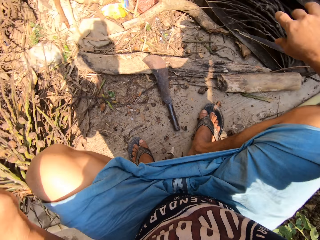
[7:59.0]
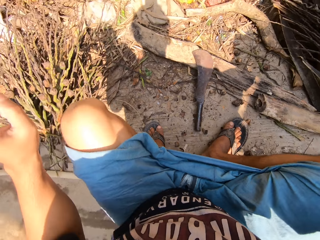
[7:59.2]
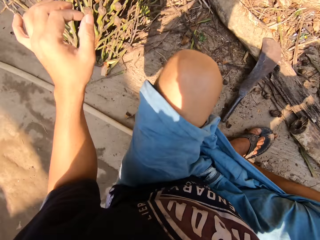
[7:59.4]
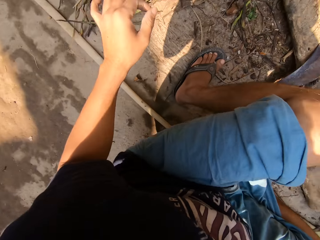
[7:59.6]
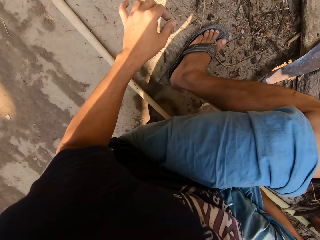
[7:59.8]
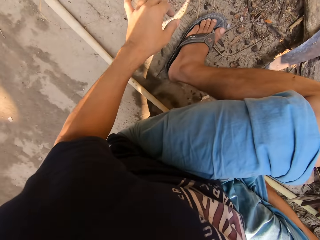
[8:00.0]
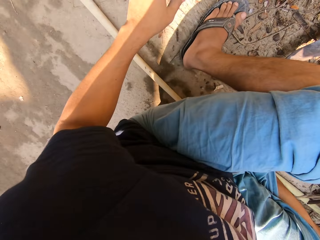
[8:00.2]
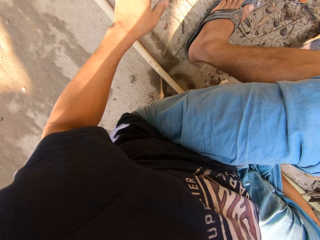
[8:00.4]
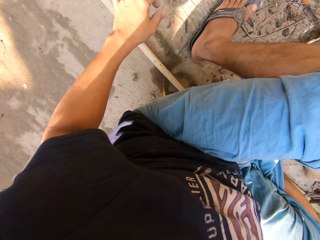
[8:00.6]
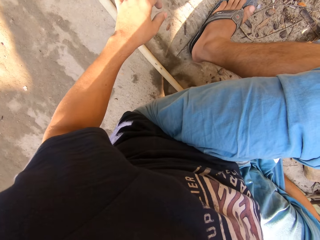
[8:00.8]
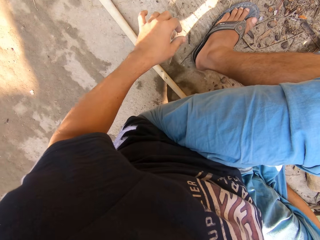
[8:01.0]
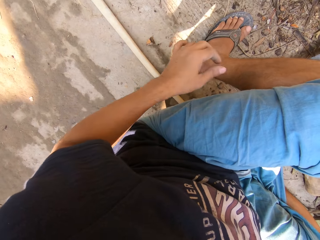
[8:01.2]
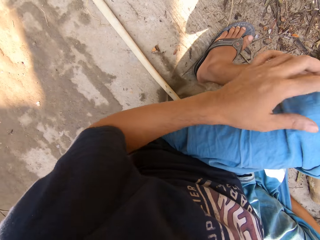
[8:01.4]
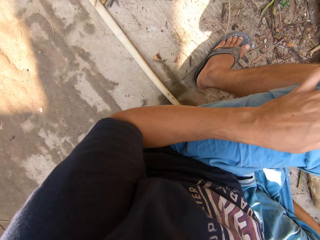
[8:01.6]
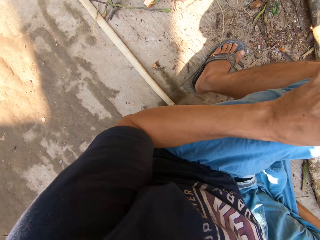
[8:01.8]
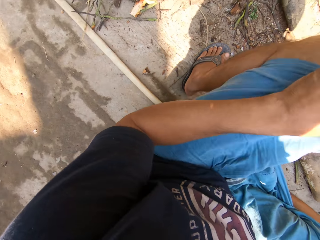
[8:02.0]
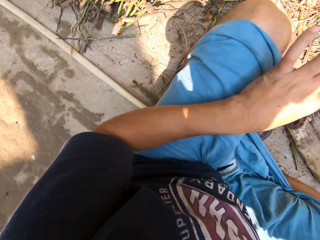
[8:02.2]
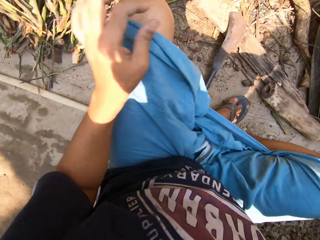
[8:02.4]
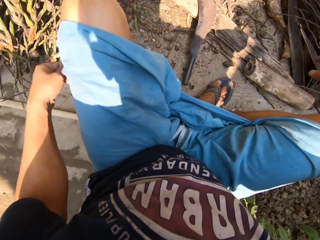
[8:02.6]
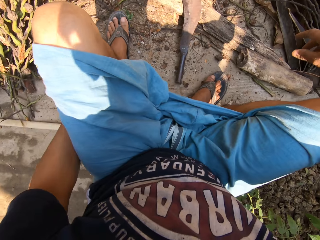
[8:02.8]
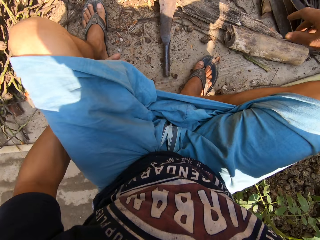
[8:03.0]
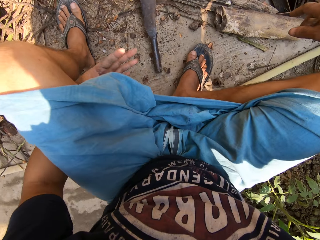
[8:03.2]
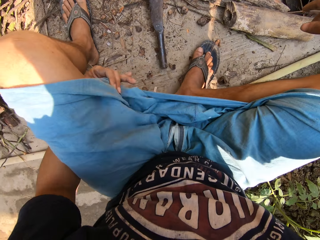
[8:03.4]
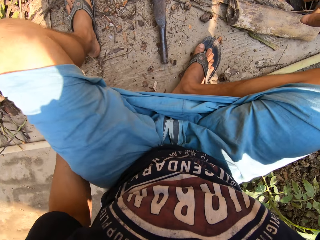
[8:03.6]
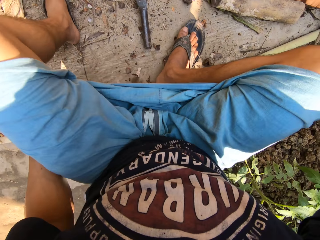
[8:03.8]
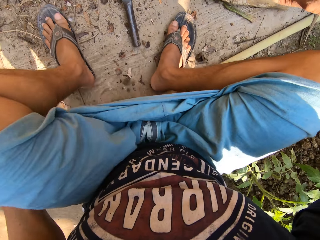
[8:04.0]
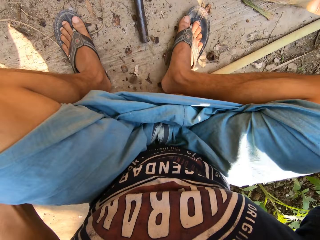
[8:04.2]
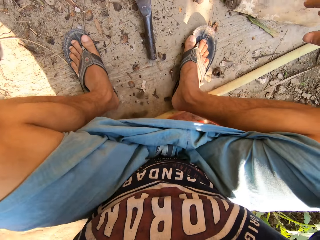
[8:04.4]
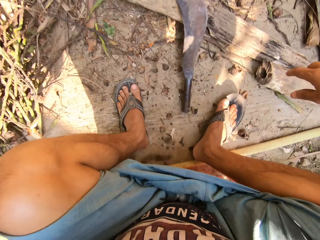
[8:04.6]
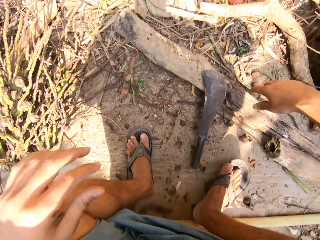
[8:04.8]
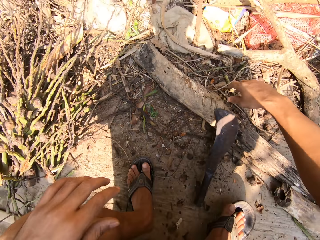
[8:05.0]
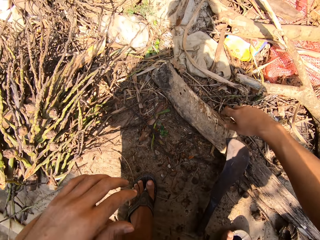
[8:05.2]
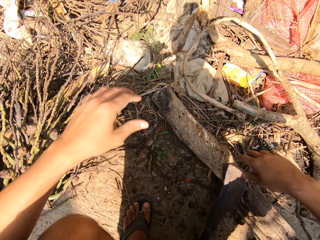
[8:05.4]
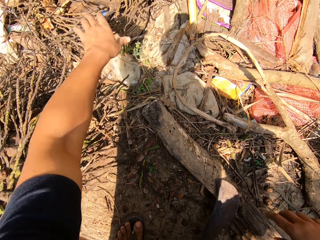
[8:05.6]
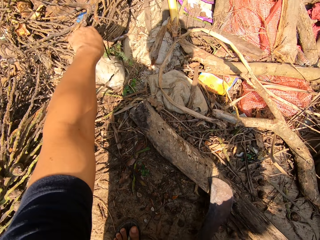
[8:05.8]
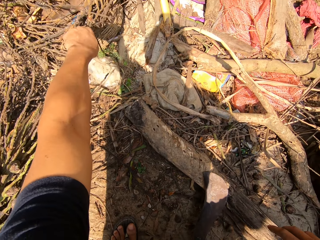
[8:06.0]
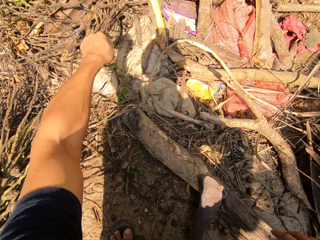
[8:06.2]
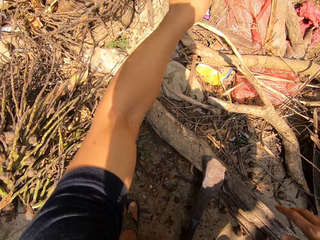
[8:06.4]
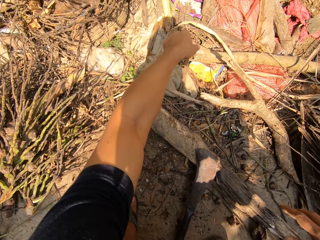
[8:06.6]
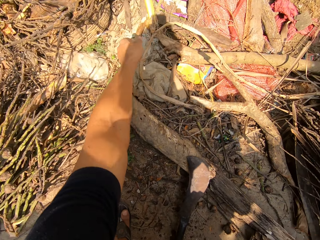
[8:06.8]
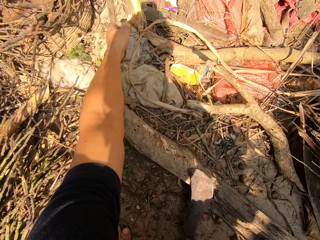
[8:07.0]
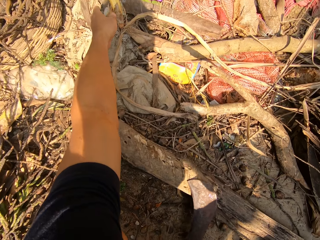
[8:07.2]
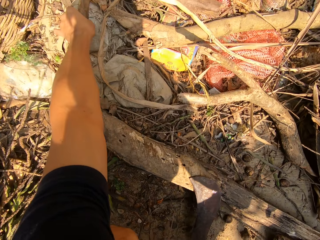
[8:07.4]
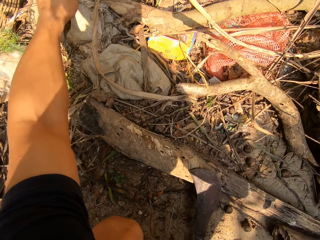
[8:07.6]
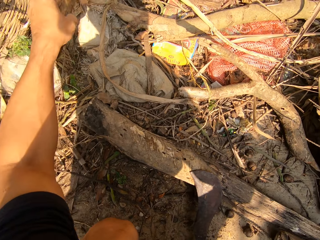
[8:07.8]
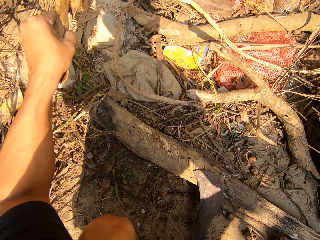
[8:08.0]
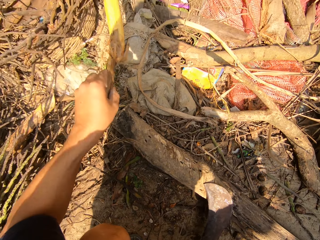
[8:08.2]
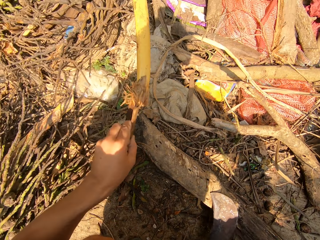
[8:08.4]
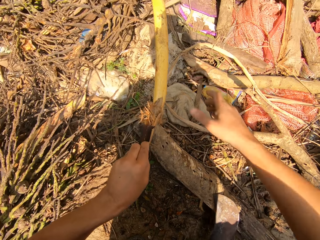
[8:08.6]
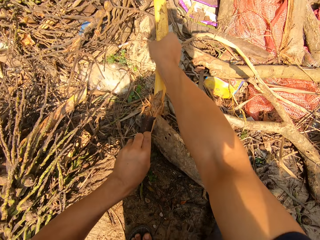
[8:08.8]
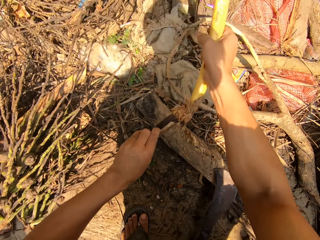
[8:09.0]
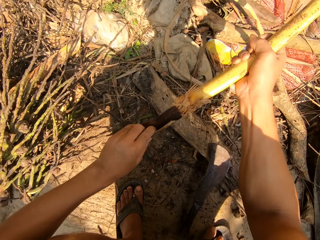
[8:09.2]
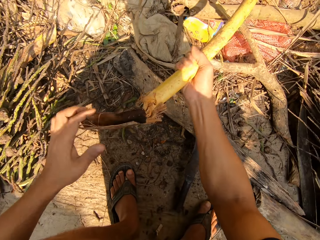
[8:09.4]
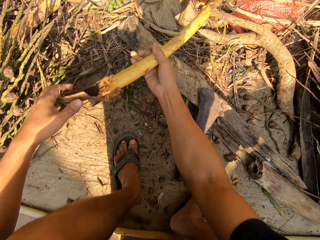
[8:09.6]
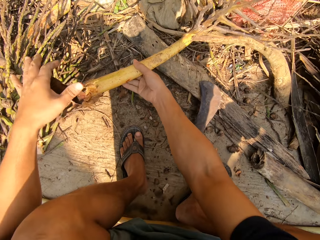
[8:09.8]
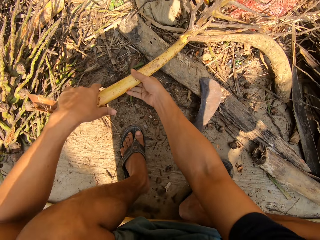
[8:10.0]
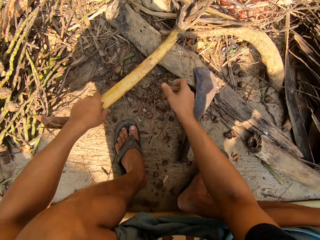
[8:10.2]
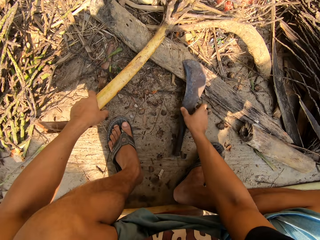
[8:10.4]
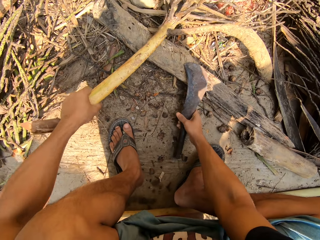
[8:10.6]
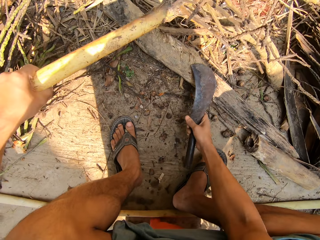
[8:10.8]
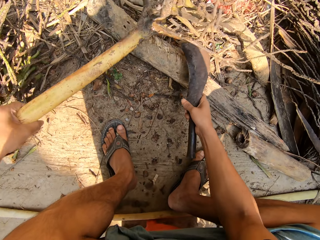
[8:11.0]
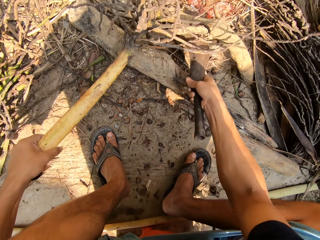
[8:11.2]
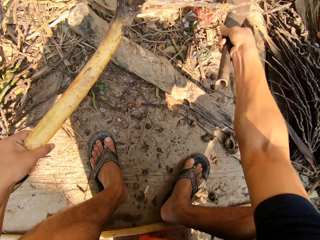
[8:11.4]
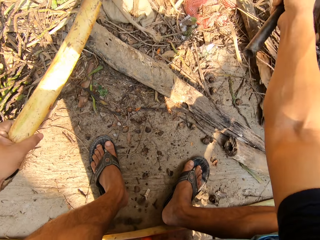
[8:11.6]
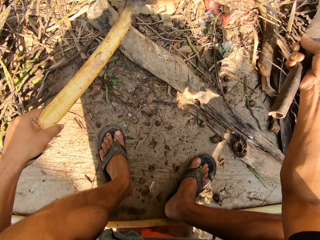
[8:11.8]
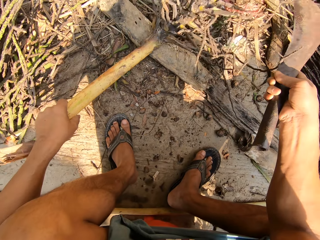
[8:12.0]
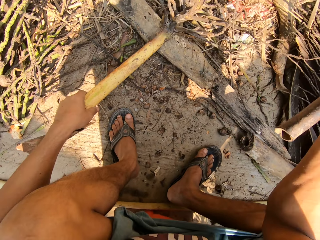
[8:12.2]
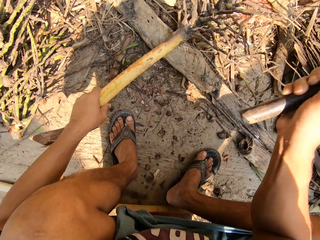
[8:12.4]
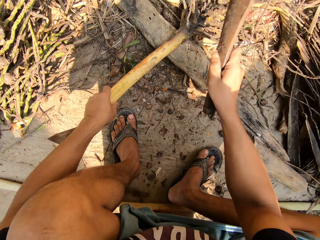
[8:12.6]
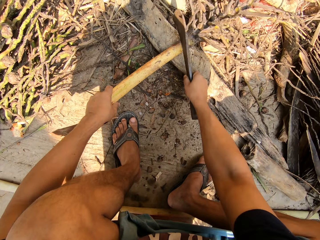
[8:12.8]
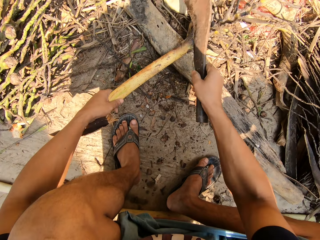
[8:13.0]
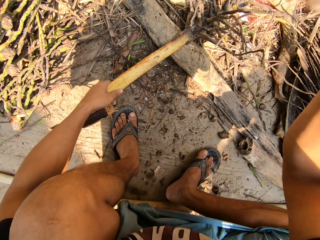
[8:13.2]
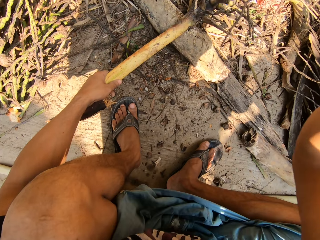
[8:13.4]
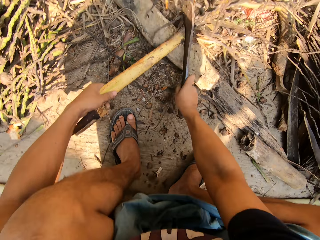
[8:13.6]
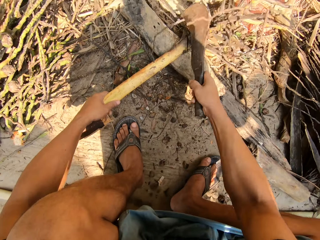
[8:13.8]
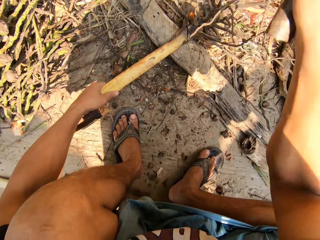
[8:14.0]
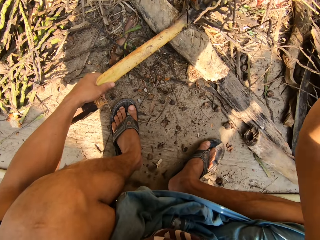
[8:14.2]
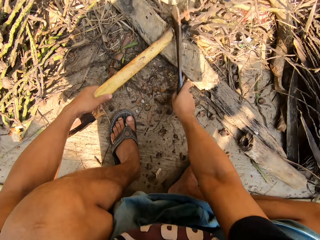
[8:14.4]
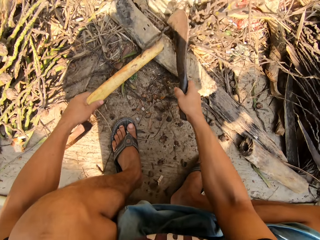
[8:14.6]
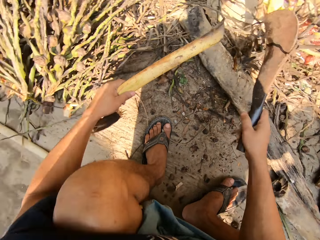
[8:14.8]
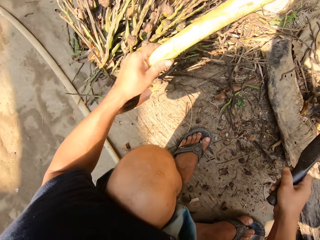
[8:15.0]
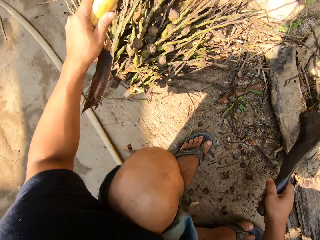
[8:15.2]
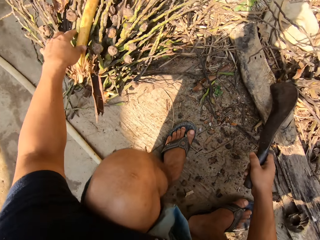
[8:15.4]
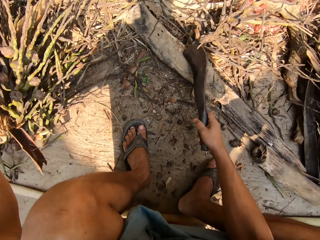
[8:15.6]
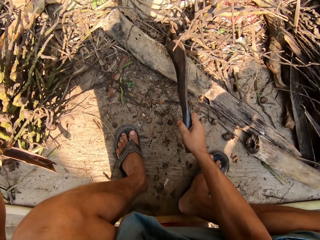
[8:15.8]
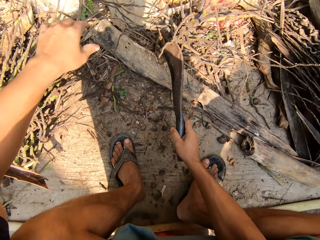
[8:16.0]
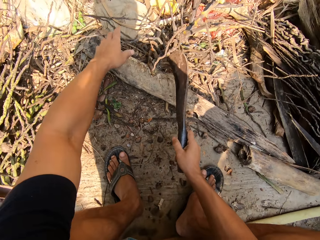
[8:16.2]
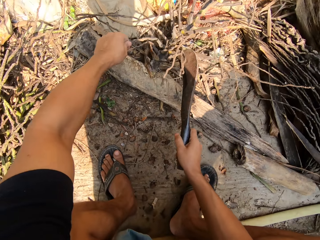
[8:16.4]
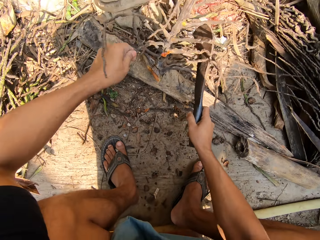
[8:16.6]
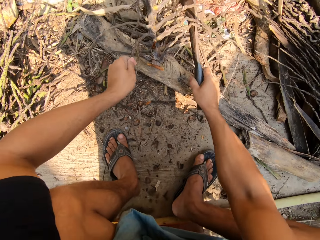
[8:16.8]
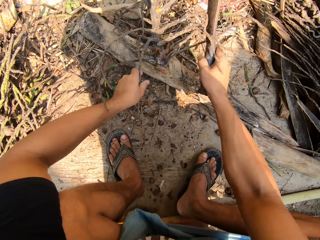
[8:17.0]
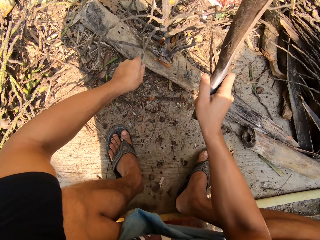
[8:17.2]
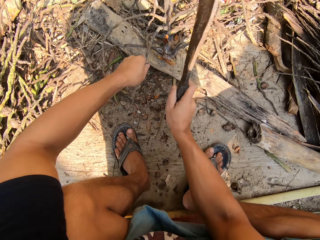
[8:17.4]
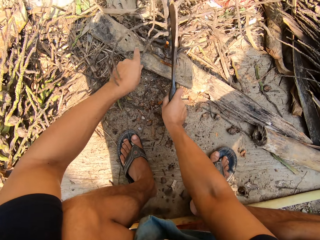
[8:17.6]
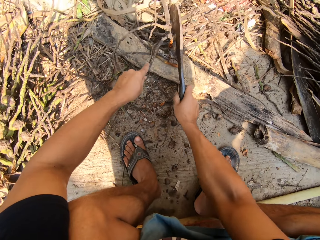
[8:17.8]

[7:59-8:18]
The camera wearer adjusts his shorts with his left hand. He picks up dry palm branches. He pulls a dried plant towards him with his left hand. He pulls the dried plant towards him with both hands. He holds the dried plant with his left hand. He picks up the machete on the floor with his right hand. He cuts the dried plant in his left hand with the machete in his right hand. He adds the dried plant to a pile of dried plants with his left hand. He pulls the dried plant towards him with his left hand. He holds the dry palm tree. He cuts the dried plant in his left hand with the machete in his right hand.

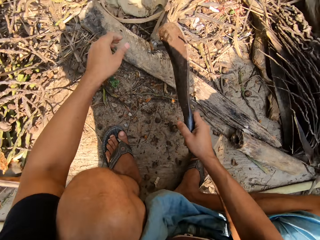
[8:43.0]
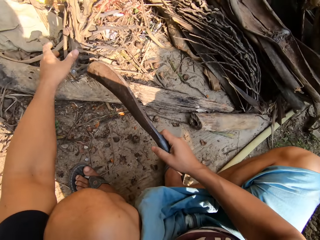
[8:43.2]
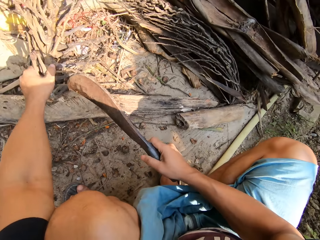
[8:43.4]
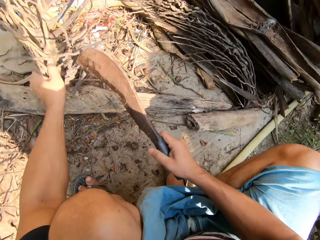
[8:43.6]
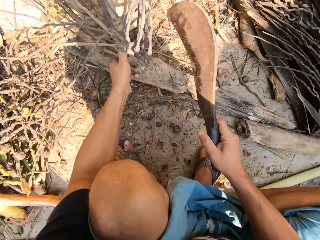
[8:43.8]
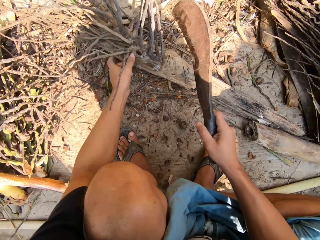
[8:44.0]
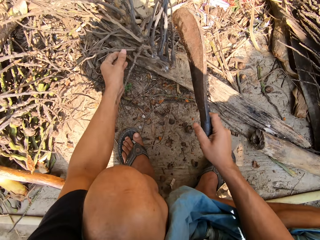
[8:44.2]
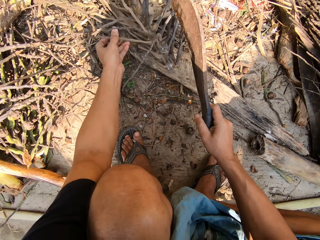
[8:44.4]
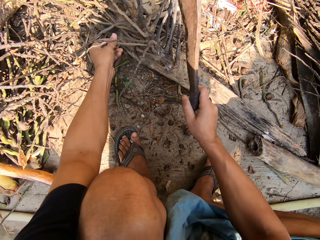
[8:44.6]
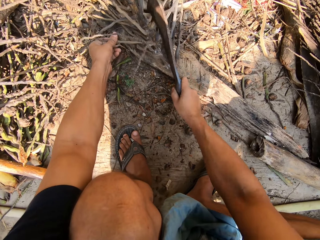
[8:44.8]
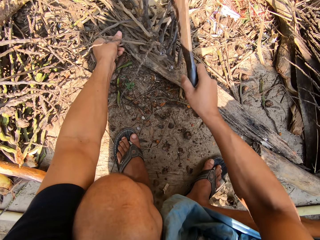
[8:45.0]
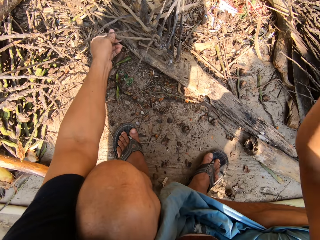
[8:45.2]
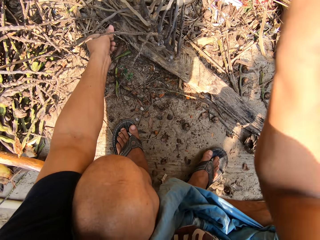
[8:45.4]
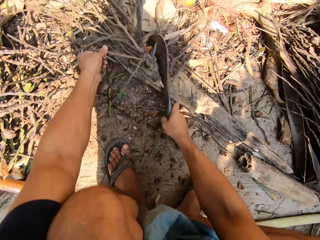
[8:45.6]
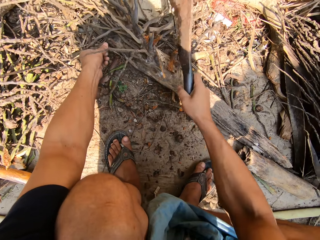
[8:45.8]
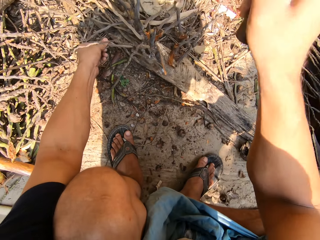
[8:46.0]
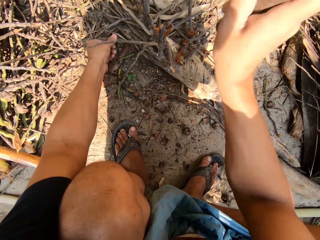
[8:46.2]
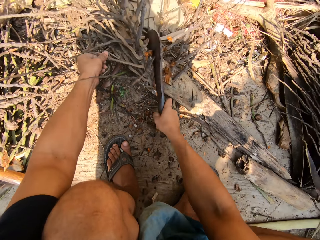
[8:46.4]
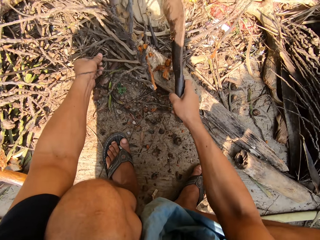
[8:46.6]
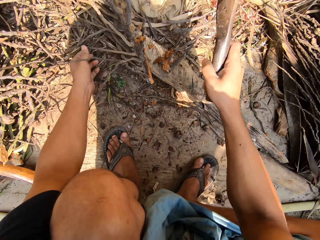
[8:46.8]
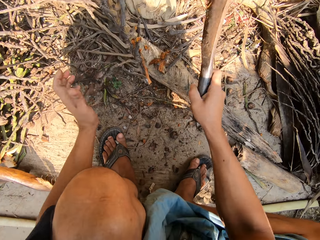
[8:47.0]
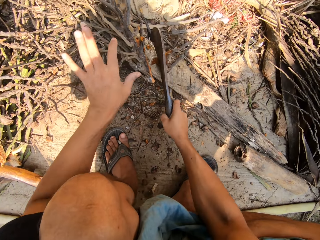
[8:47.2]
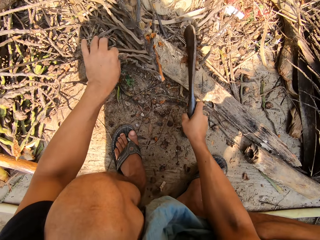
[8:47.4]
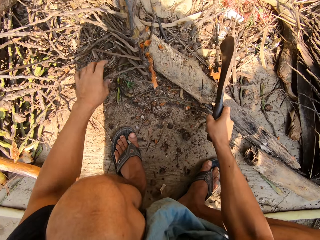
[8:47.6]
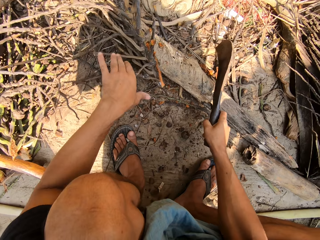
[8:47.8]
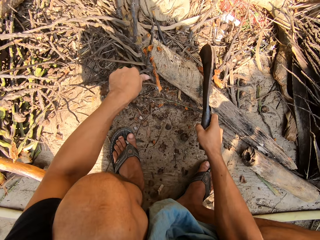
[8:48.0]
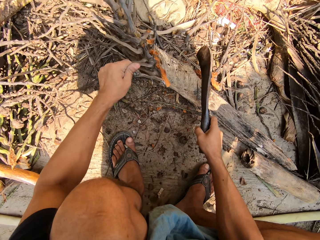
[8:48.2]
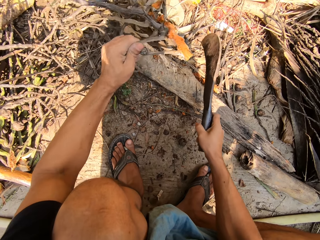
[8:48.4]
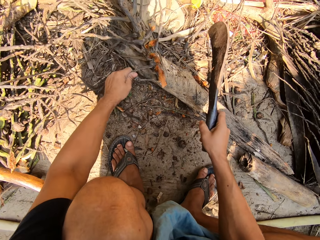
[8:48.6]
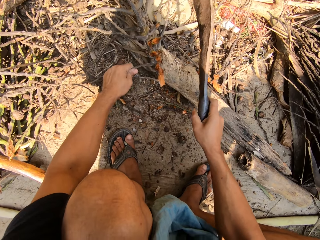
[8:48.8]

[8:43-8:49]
The camera wearer puts the dry palm branch away. They hold the palm branch. They cut the palm branches.
